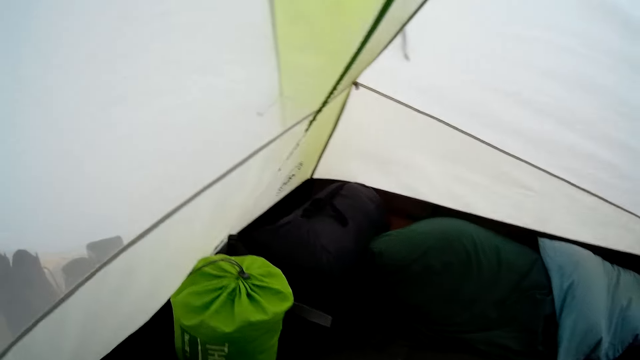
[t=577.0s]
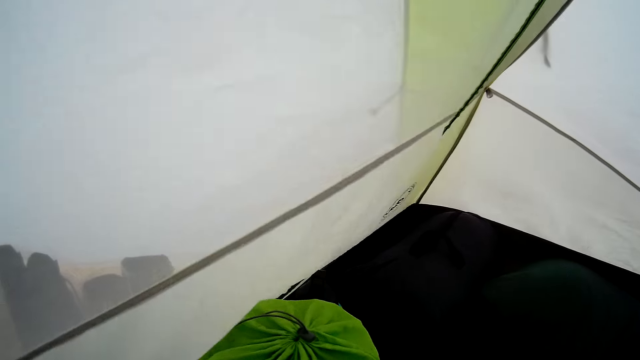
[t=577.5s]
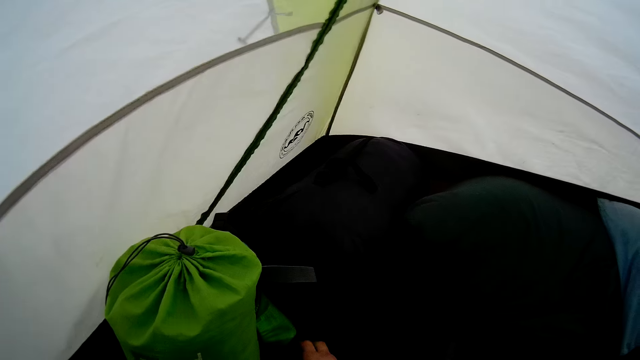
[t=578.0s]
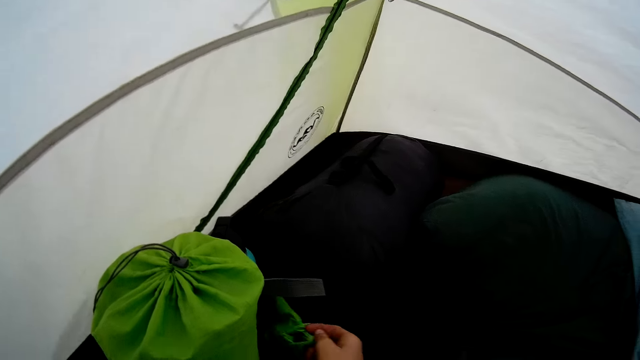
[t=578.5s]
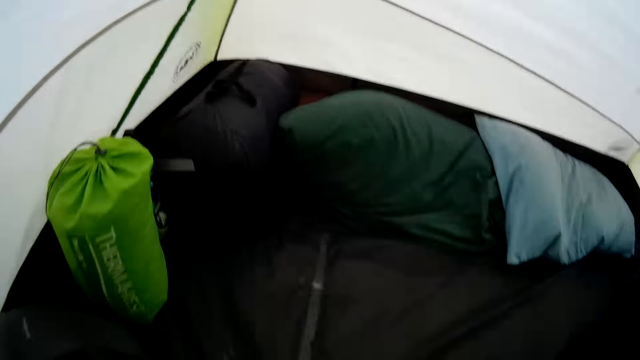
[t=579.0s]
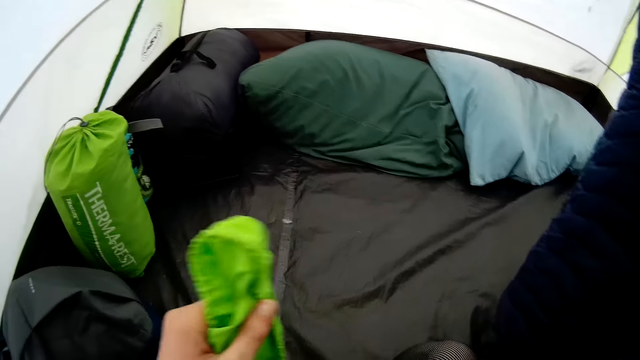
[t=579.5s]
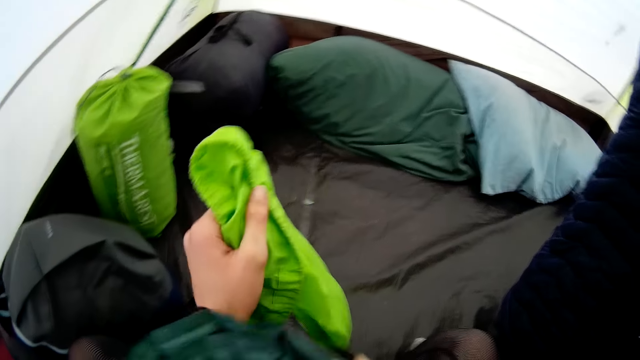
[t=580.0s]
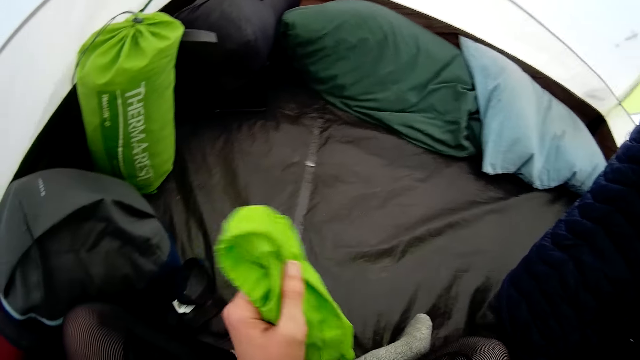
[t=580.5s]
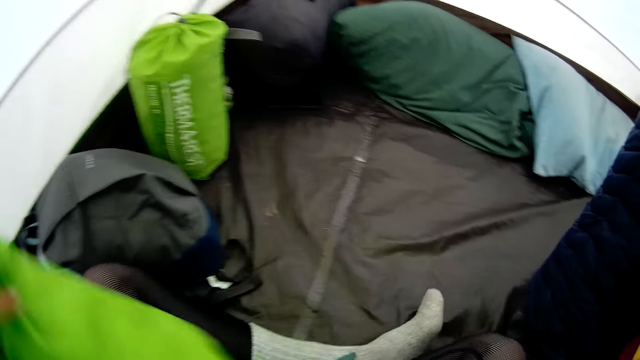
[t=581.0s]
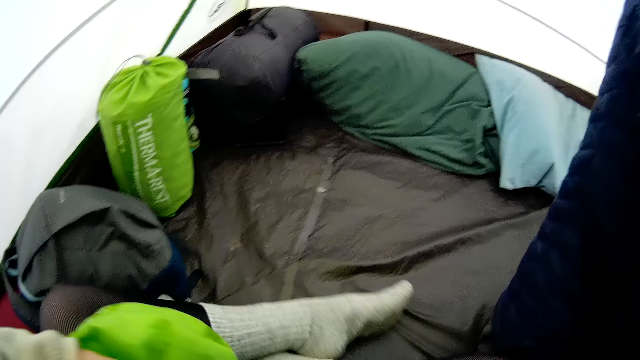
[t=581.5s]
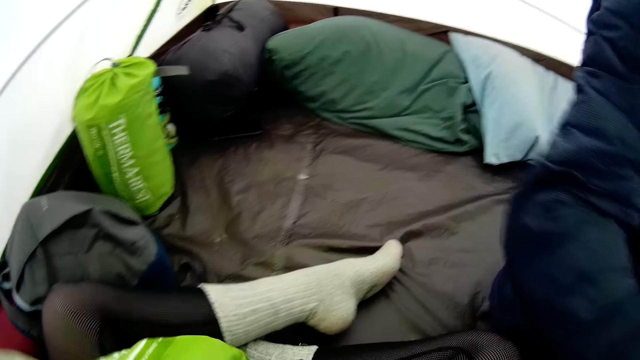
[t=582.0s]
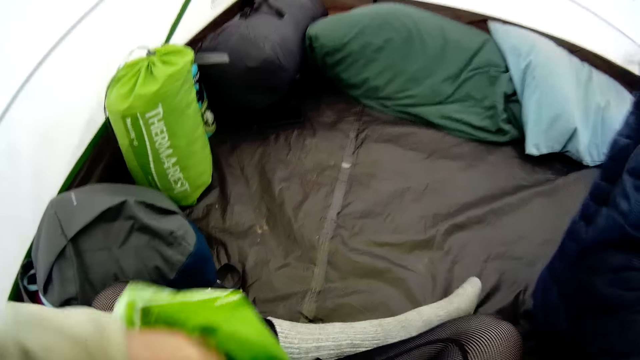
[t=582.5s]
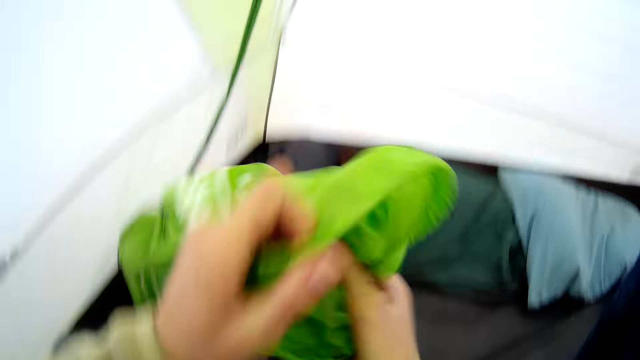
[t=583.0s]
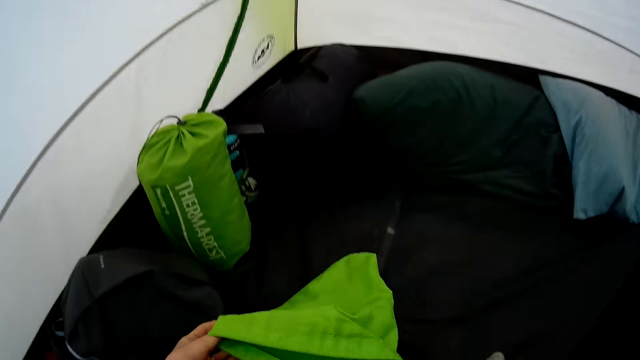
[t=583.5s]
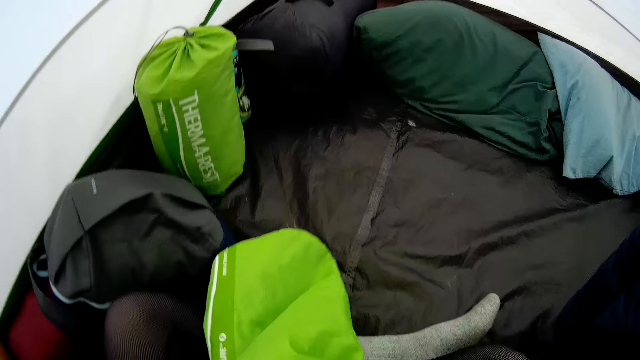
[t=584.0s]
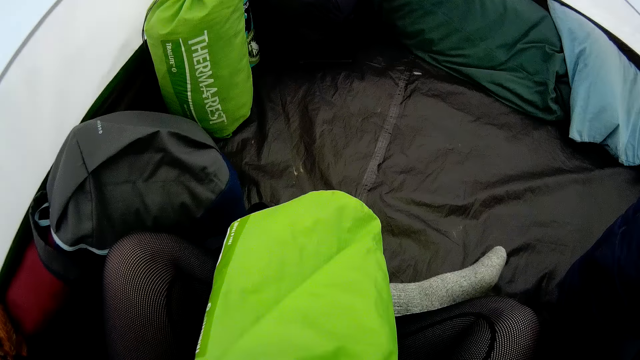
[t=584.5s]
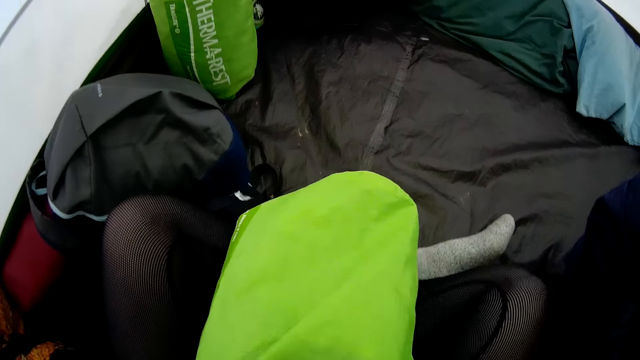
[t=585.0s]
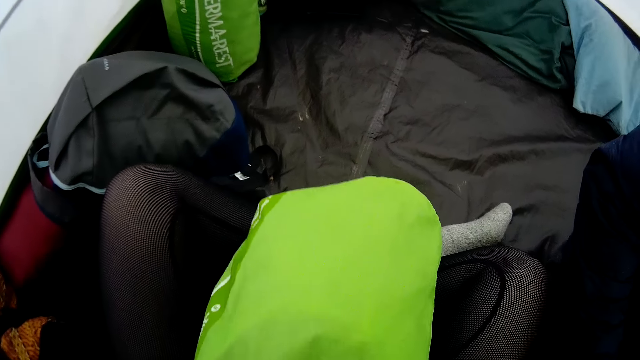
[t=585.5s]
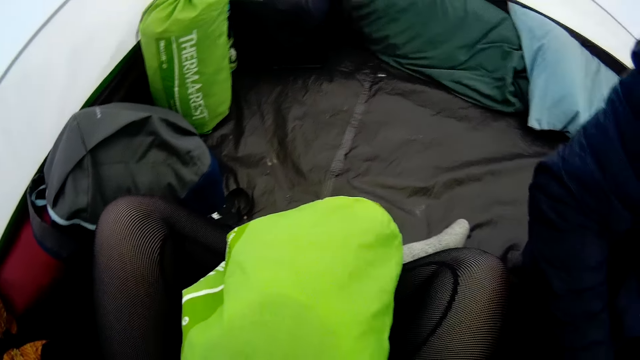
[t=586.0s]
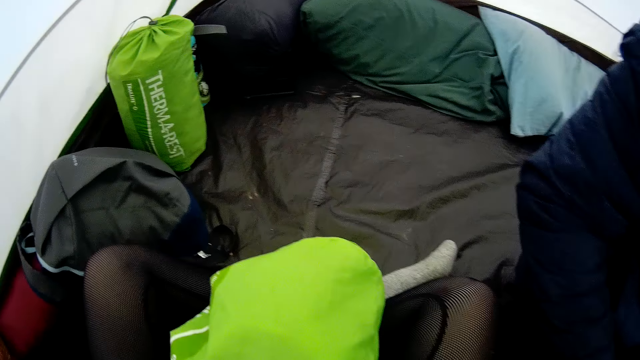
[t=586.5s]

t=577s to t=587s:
The camera wearer leans forward. They pick up a bag. They insert the sleeping pad in the bag.

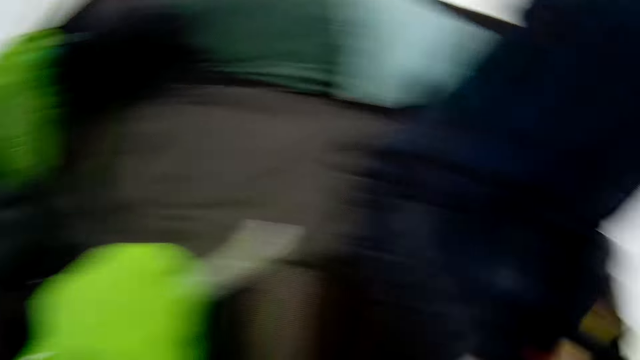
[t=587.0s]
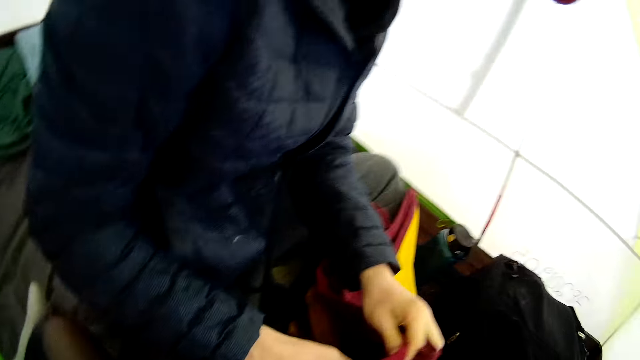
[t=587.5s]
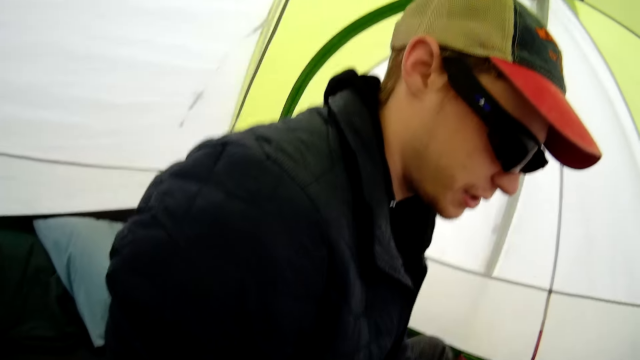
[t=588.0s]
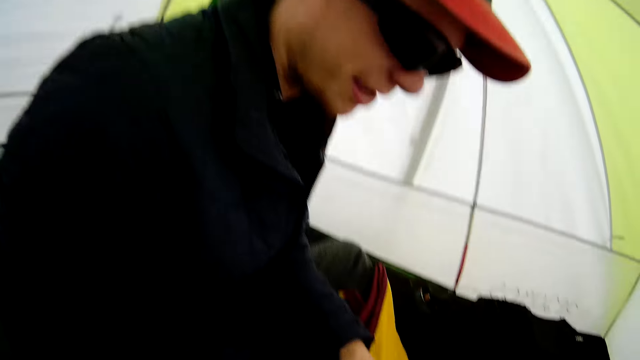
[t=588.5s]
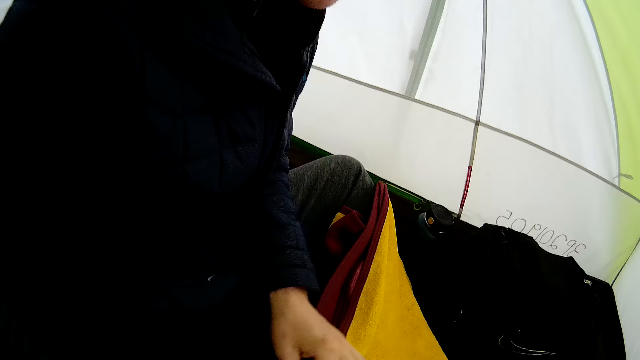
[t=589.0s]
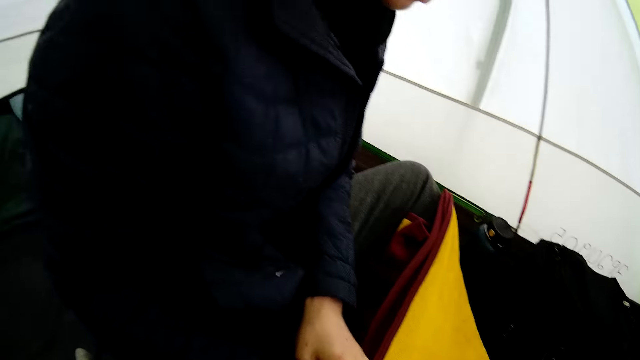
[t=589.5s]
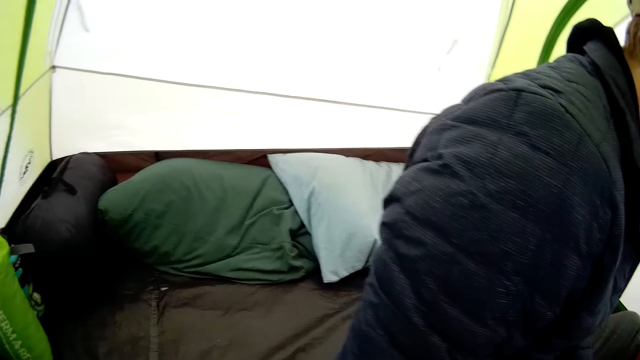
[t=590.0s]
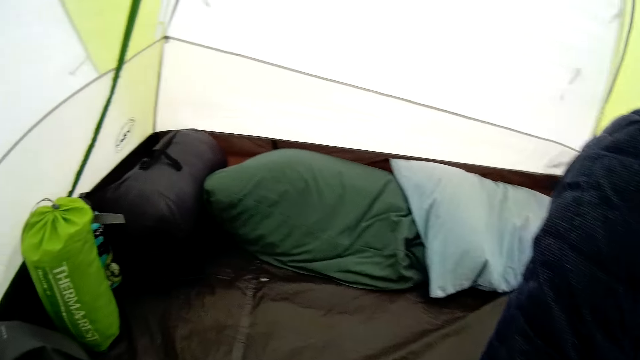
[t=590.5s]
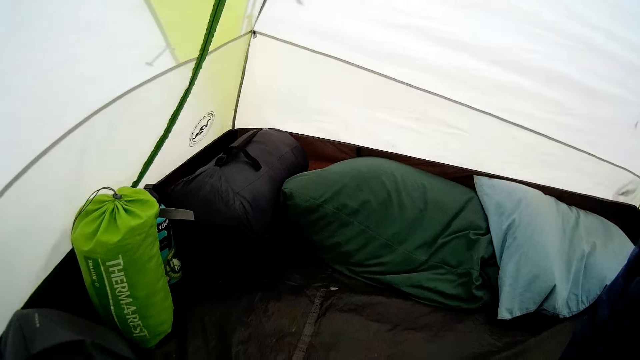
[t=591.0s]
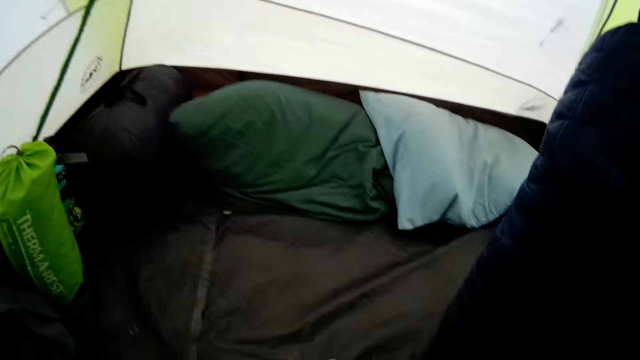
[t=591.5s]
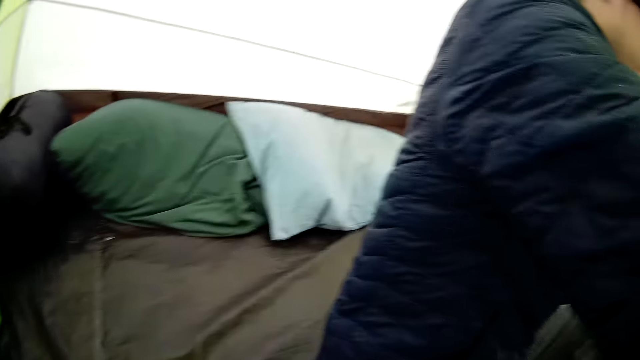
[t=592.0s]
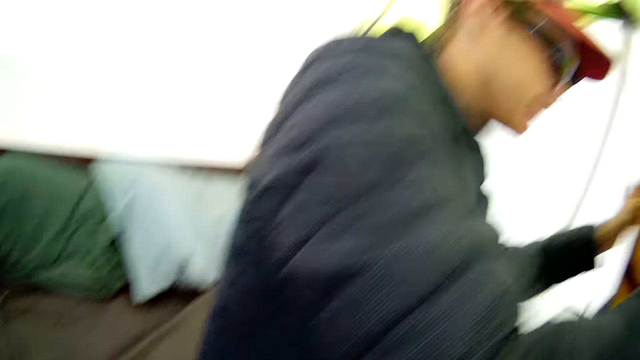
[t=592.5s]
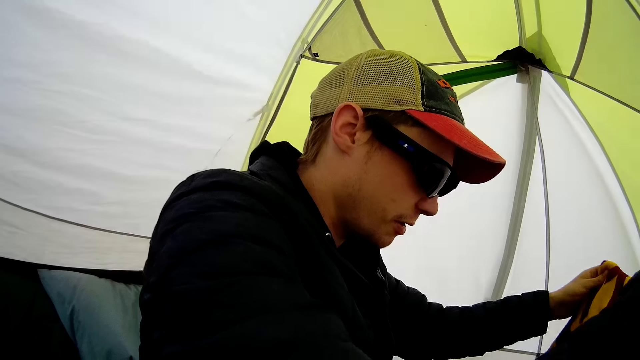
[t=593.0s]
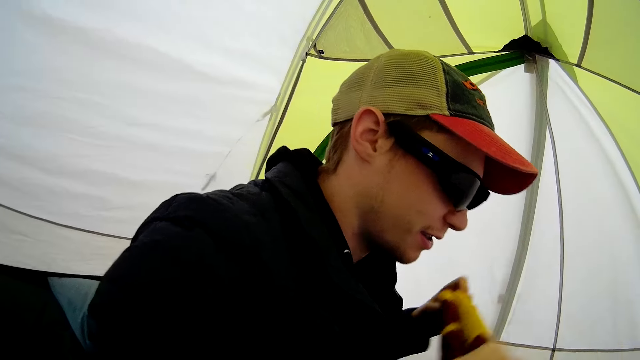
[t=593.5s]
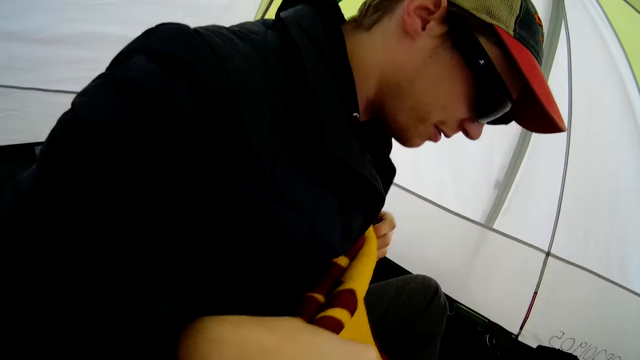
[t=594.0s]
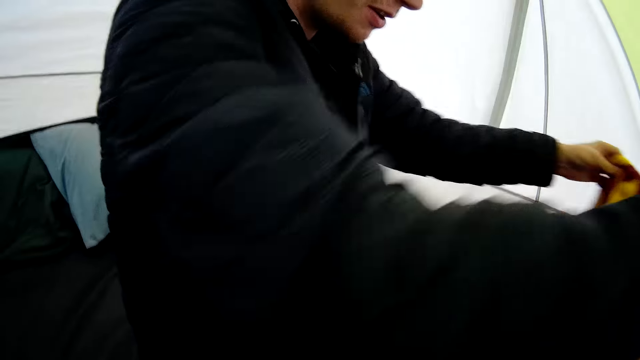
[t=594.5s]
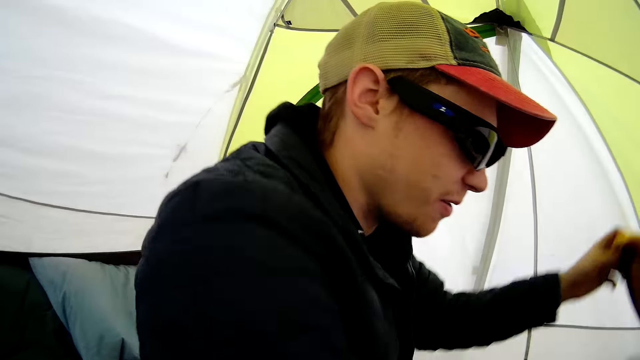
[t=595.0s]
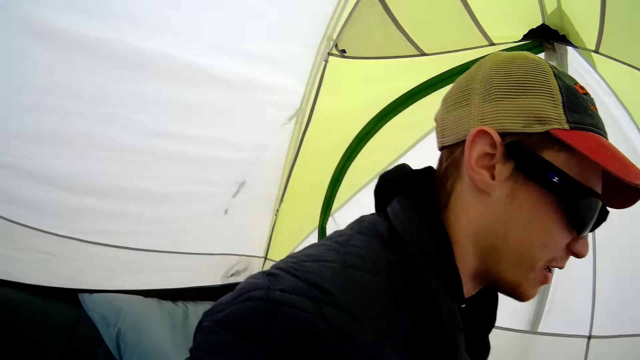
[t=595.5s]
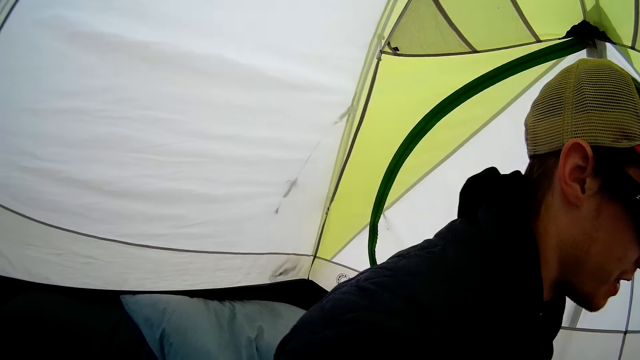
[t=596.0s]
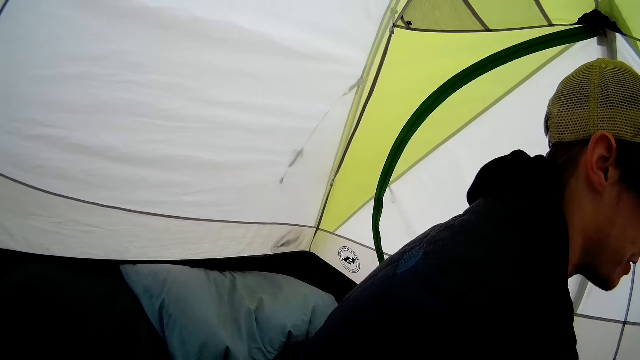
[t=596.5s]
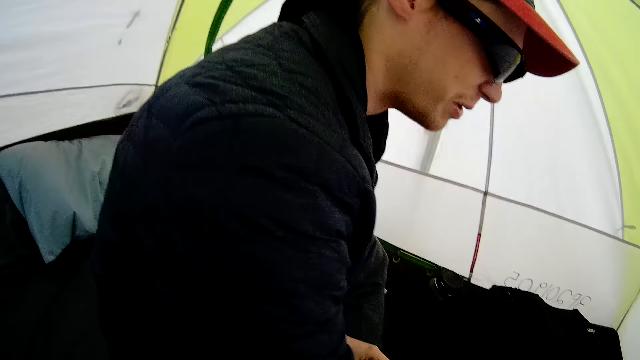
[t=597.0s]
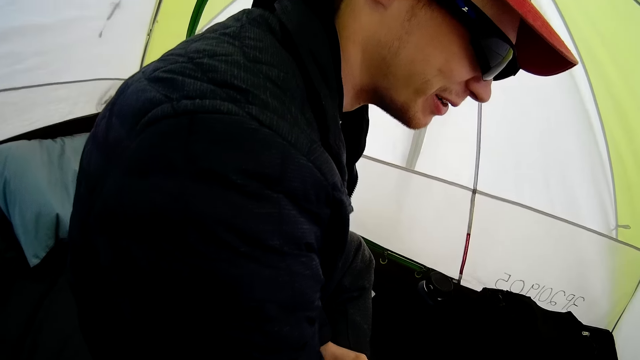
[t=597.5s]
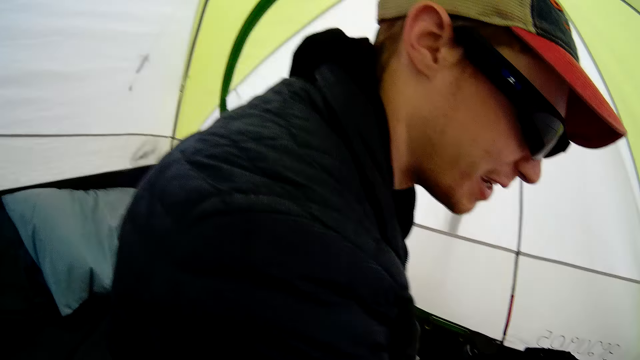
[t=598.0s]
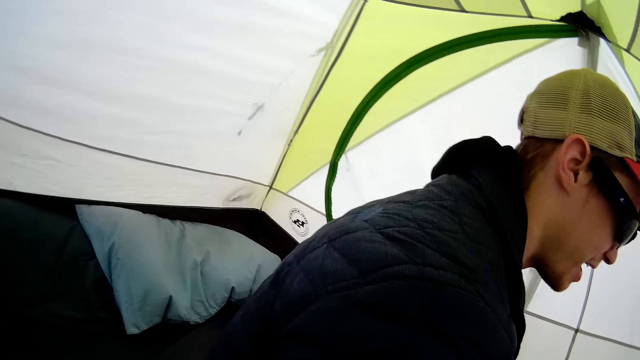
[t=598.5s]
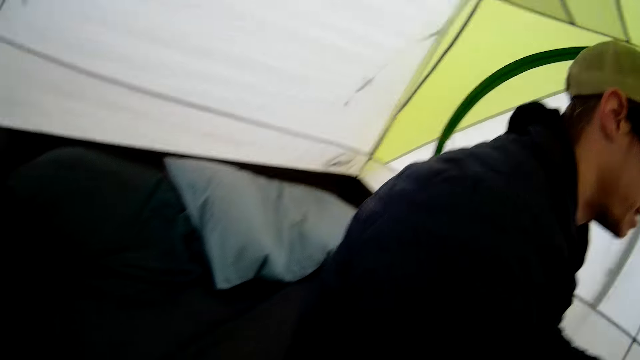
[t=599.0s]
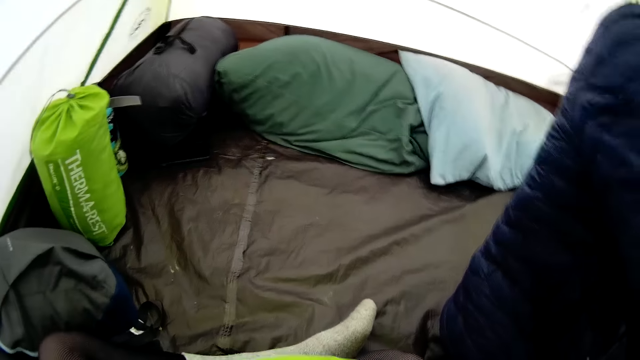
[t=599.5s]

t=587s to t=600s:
The camera wearer looks at a man. They look around. They look at the man.
